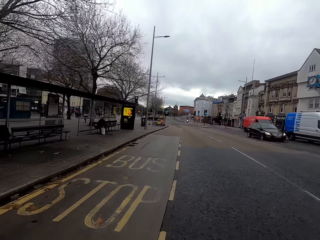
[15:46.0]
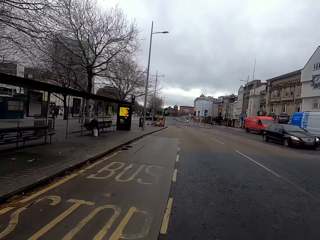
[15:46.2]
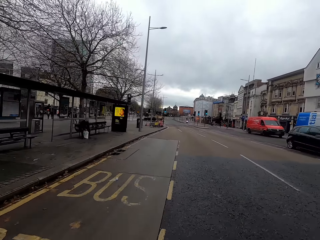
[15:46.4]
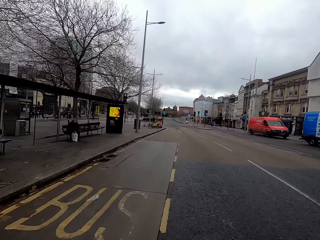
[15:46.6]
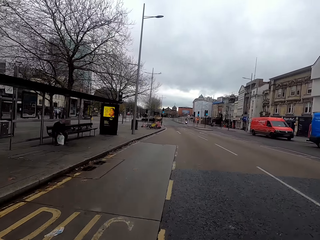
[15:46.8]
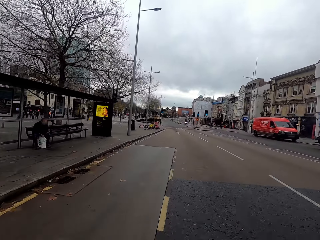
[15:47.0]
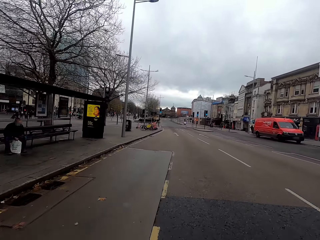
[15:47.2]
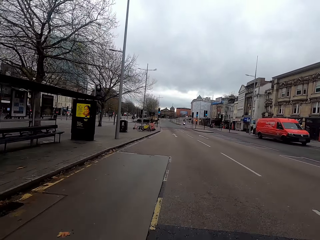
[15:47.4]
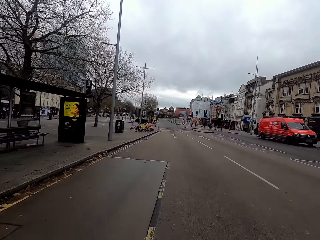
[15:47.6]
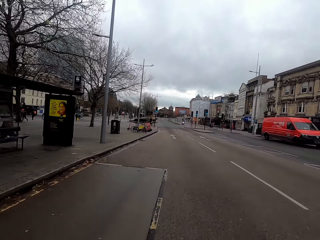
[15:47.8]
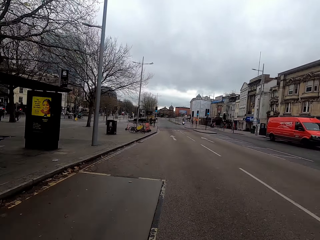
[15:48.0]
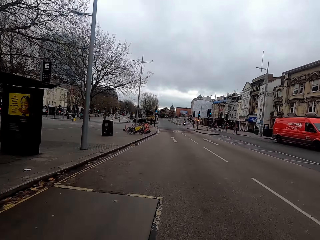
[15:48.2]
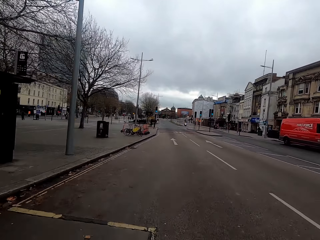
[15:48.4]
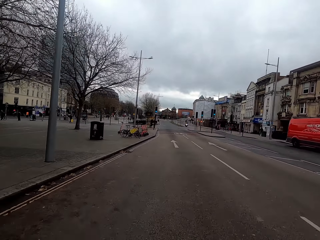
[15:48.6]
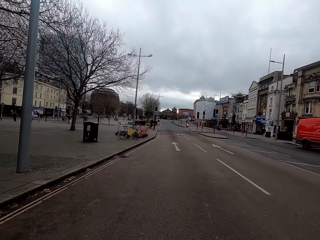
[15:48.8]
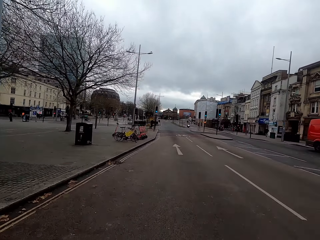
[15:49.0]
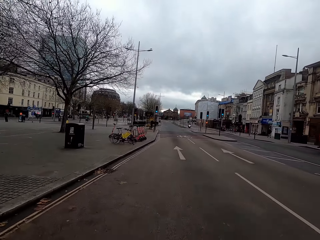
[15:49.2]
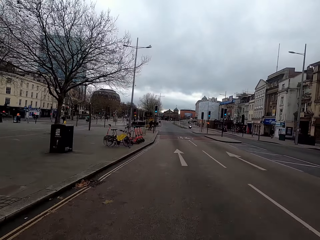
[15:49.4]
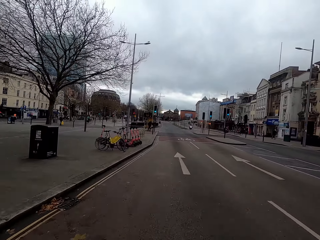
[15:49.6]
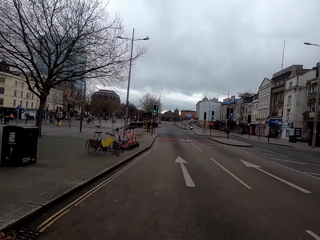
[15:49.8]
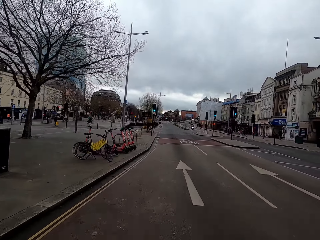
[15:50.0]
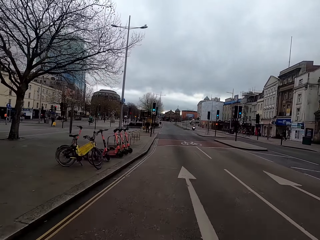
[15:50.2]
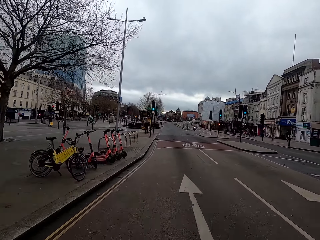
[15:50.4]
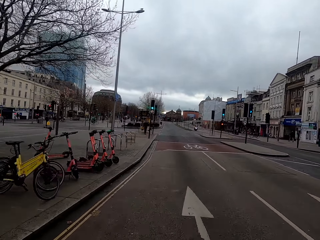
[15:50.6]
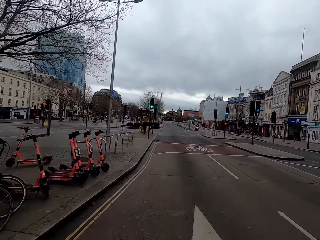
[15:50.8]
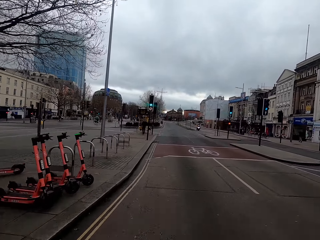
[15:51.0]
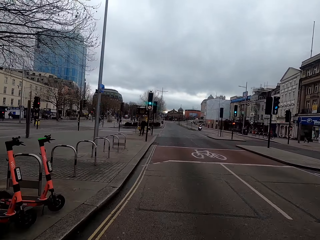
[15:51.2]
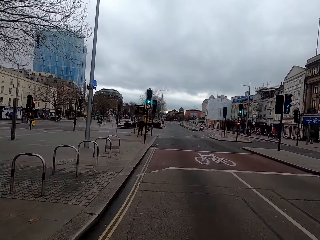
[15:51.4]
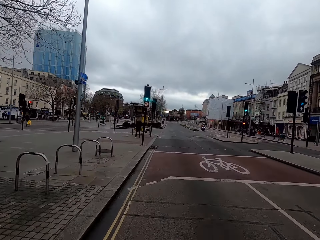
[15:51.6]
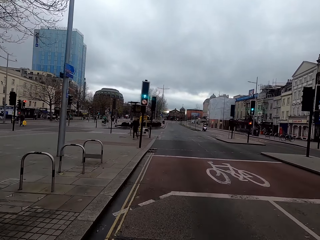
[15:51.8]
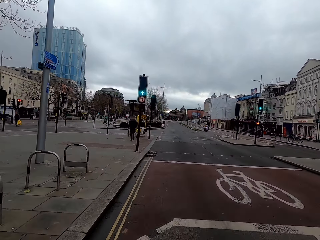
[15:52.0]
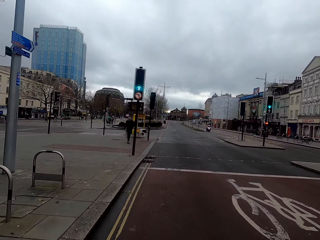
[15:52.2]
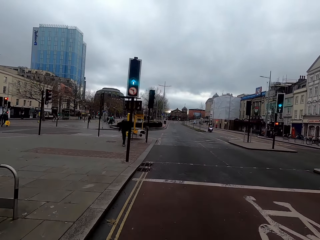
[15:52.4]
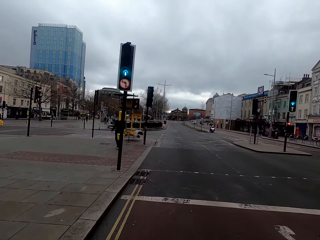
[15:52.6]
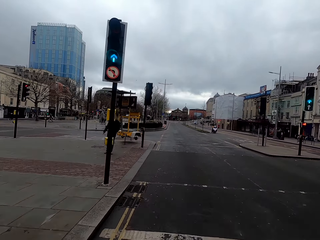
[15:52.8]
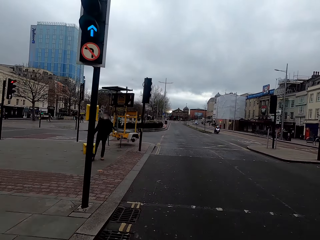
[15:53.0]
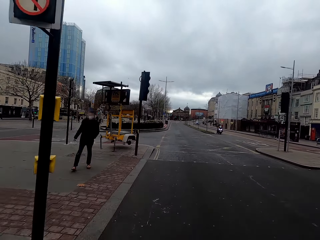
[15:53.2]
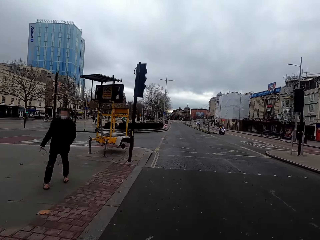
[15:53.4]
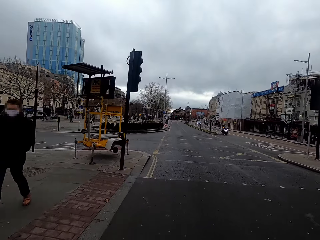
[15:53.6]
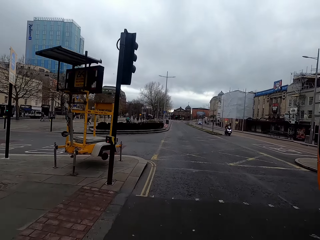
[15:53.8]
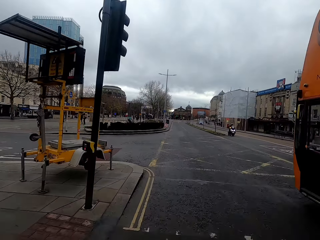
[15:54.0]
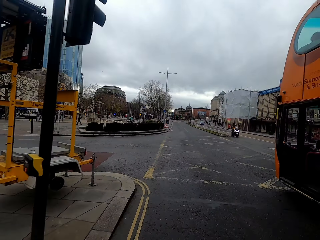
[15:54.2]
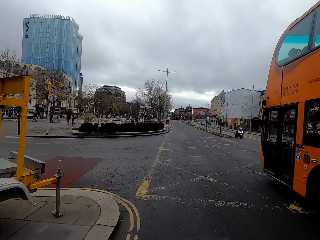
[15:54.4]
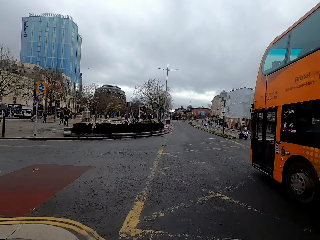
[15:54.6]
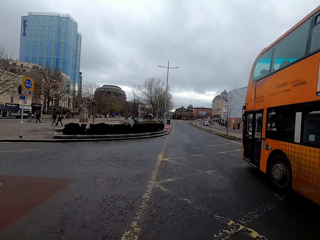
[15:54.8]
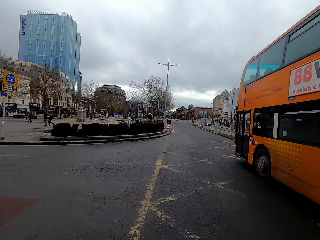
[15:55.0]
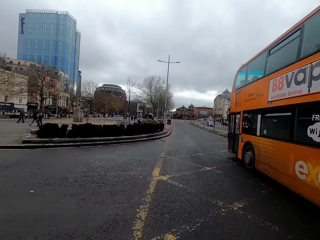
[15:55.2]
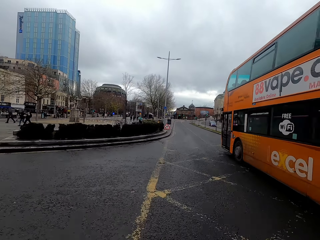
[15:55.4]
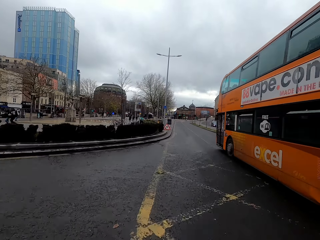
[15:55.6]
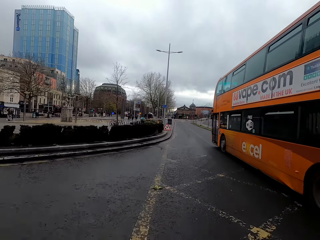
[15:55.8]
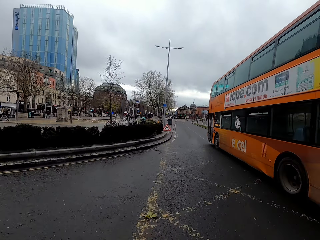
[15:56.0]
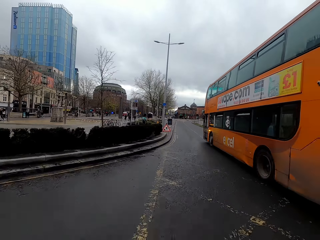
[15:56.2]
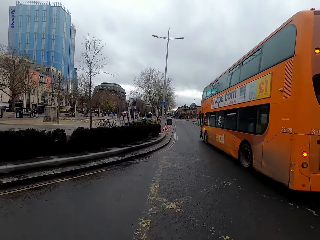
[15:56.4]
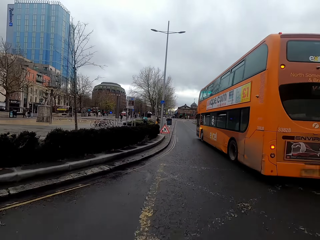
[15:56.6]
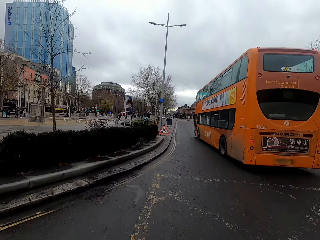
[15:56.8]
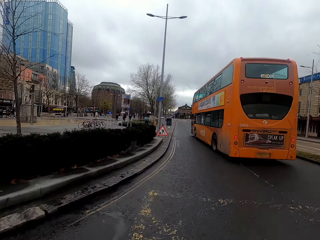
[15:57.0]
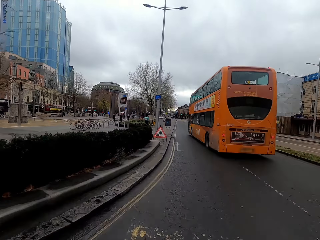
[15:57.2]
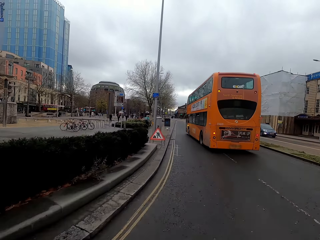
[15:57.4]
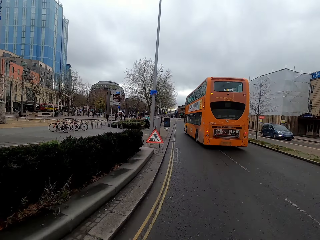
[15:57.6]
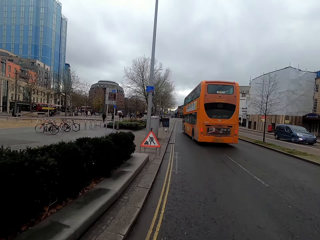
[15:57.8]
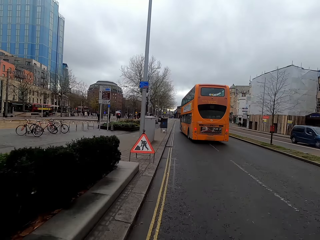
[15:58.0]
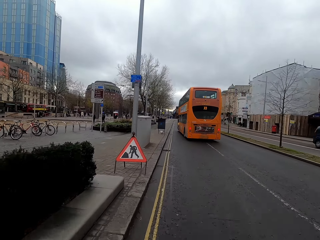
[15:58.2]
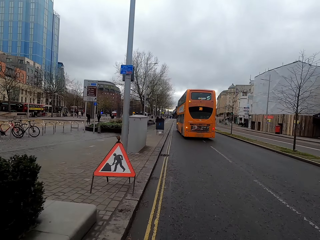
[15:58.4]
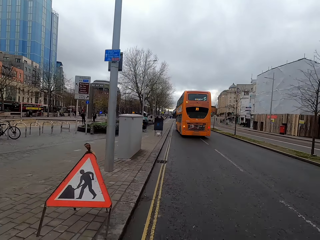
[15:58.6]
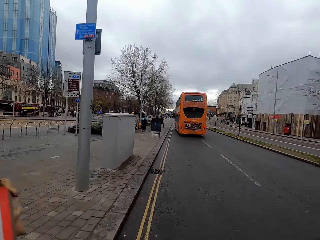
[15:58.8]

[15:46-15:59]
A black car drives past the camera wearer. A yellow bus drives past them.

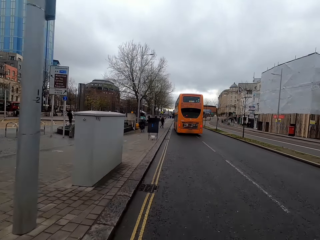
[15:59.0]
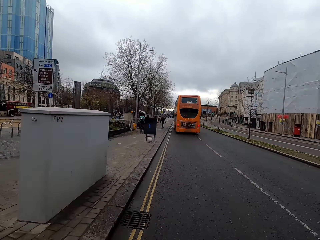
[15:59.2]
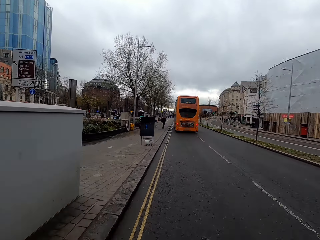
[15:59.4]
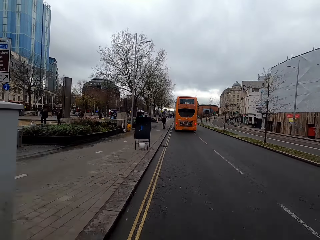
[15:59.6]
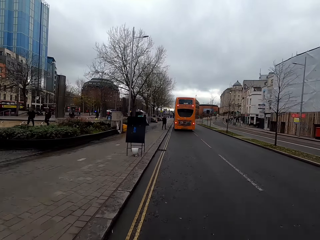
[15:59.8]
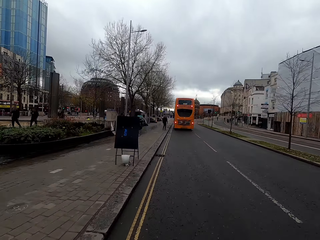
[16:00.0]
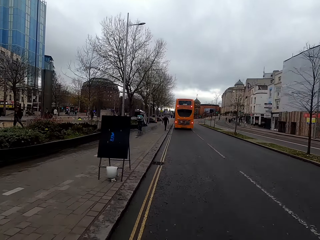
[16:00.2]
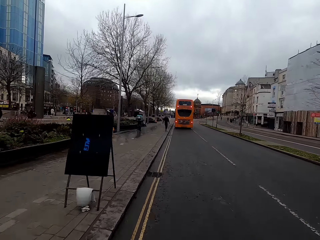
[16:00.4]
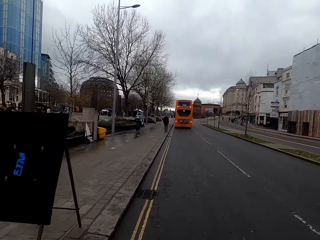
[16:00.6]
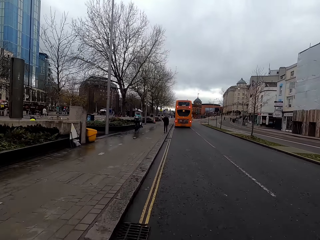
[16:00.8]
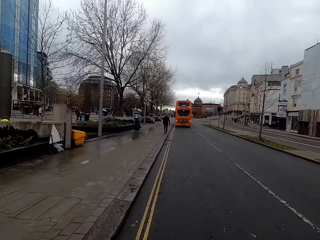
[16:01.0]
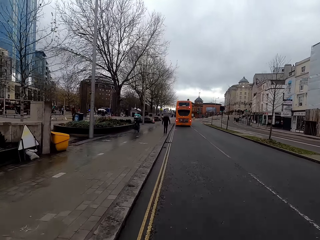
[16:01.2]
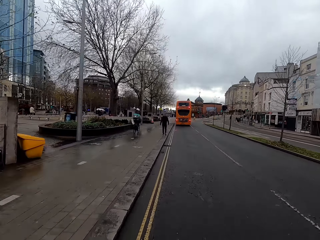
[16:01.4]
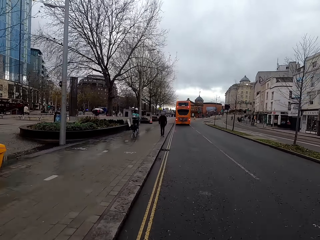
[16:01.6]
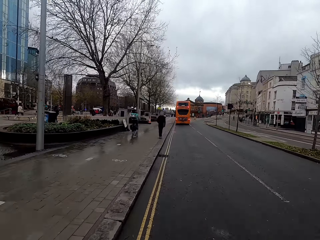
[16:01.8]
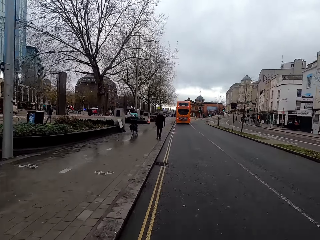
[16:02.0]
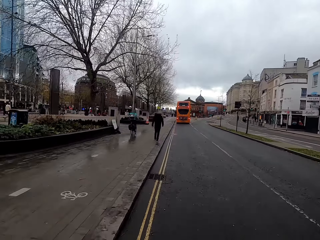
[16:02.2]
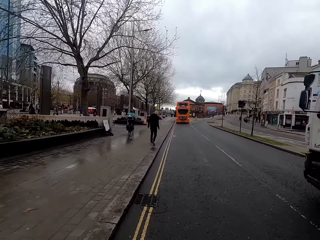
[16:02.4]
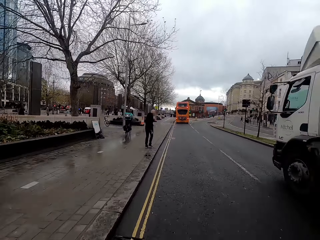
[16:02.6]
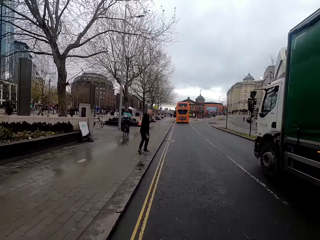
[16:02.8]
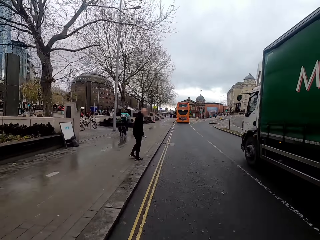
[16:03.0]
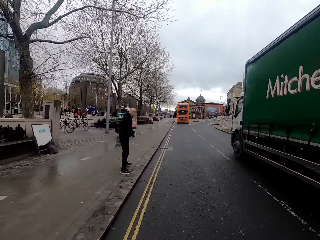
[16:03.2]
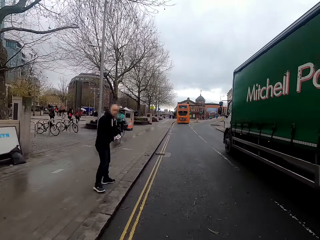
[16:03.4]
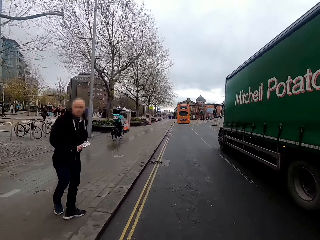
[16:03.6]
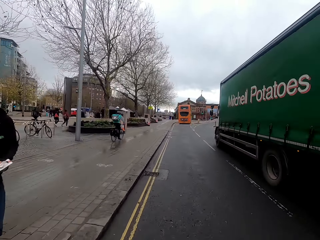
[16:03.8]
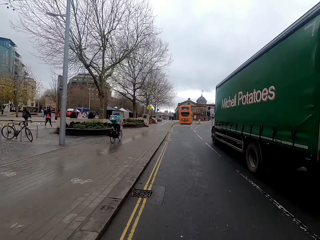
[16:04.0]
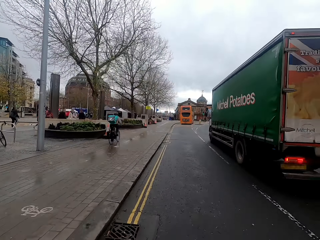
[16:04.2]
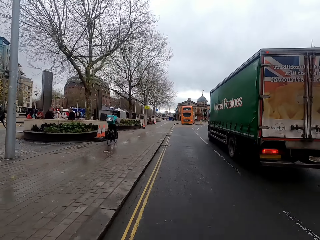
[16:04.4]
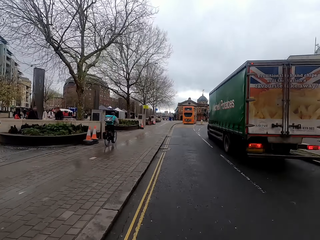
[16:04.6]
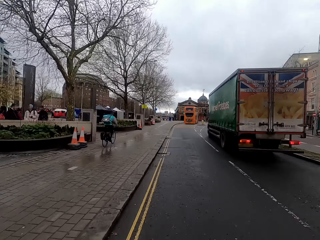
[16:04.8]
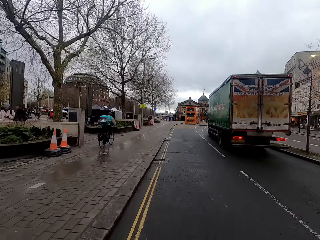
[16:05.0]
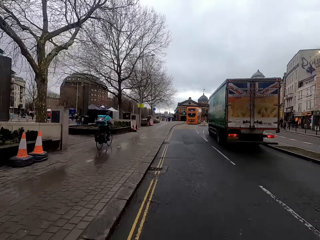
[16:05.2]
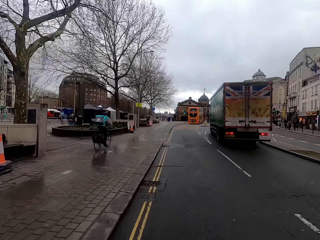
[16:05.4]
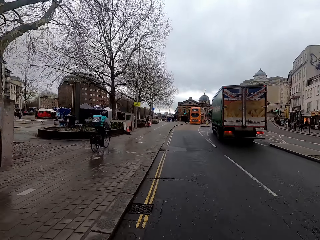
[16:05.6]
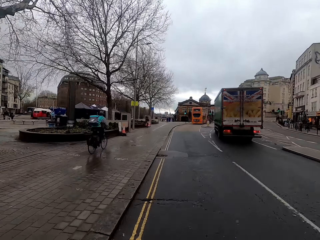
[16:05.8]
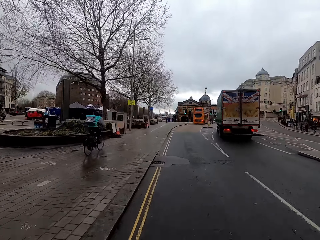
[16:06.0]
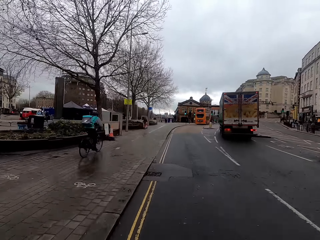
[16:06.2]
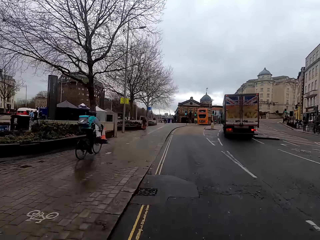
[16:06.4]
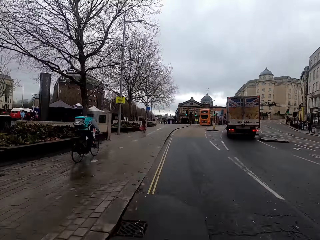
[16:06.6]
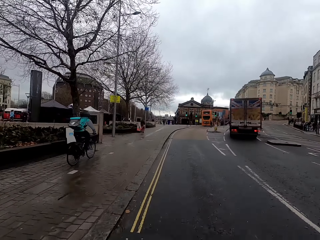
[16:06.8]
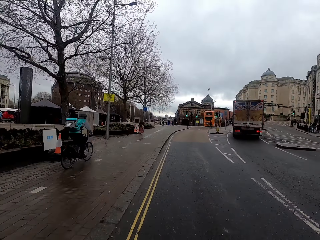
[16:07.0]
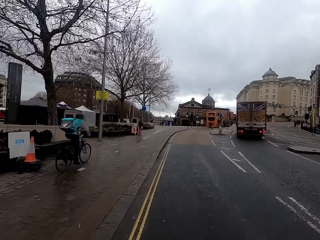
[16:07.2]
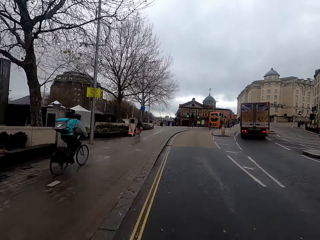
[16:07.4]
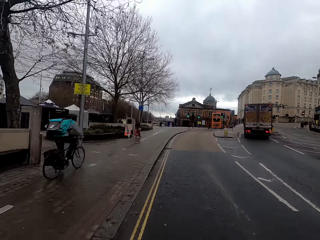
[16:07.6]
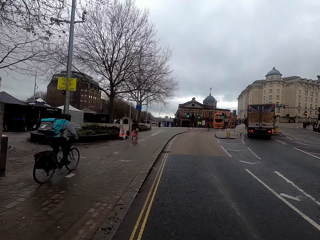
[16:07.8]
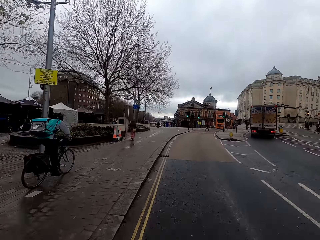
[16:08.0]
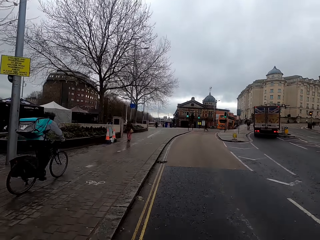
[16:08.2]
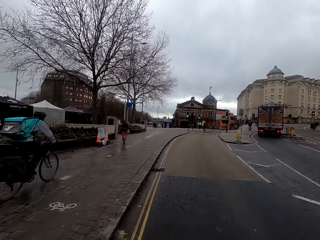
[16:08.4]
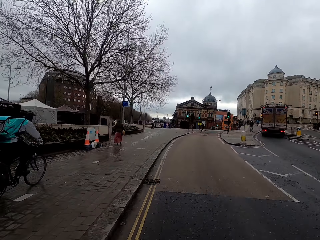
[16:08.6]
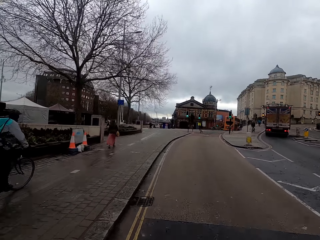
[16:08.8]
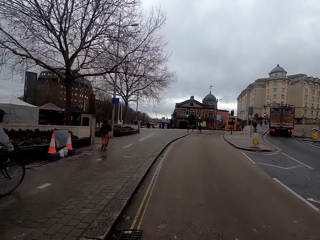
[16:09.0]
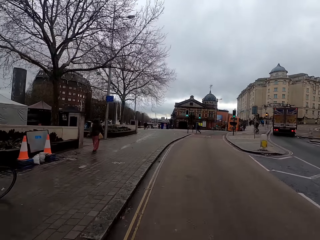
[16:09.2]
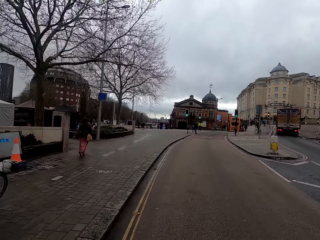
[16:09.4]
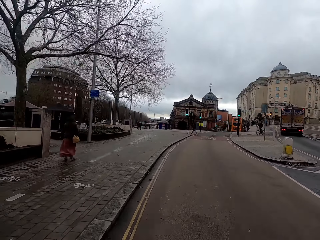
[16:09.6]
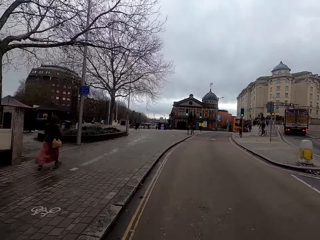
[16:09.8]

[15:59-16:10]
A green truck drives past the camera wearer. The camera wearer drives past a man. They drive past a bicycle.
